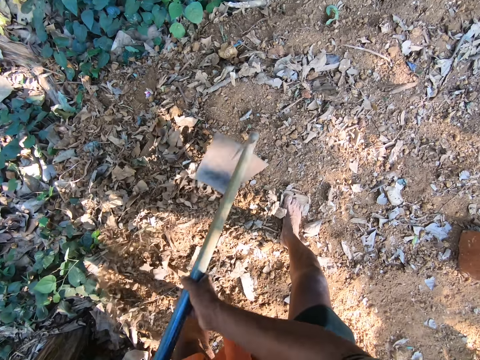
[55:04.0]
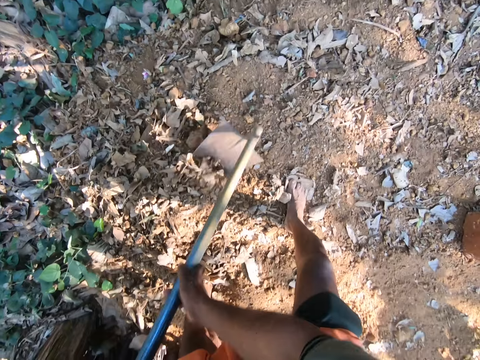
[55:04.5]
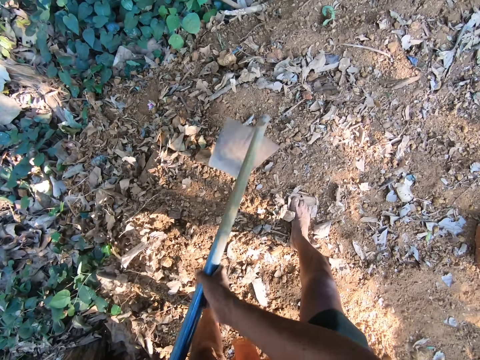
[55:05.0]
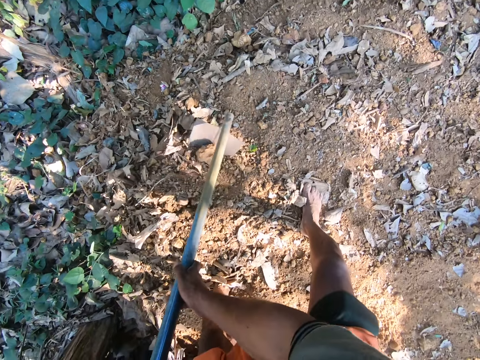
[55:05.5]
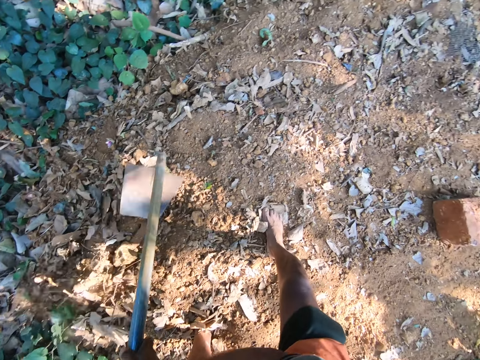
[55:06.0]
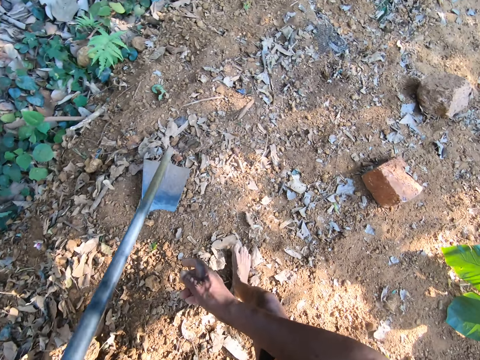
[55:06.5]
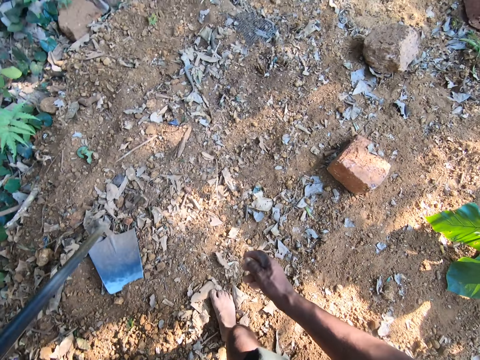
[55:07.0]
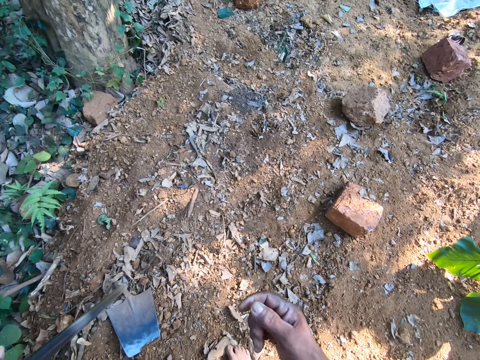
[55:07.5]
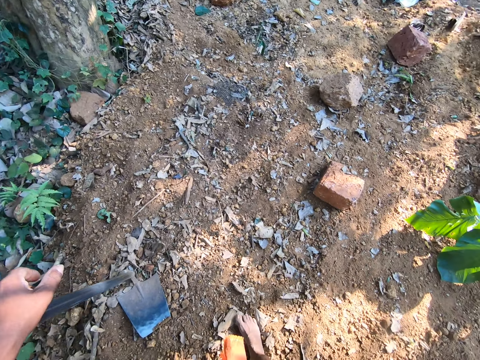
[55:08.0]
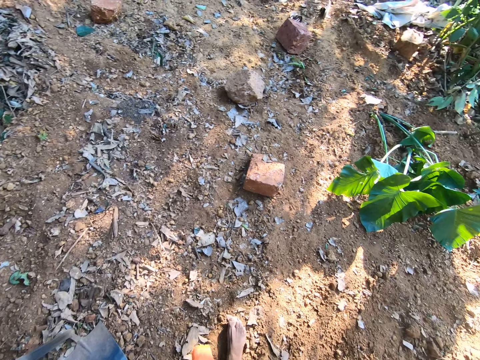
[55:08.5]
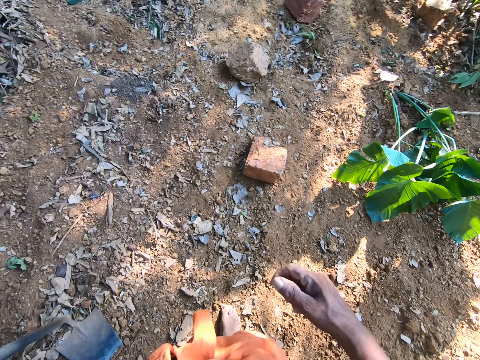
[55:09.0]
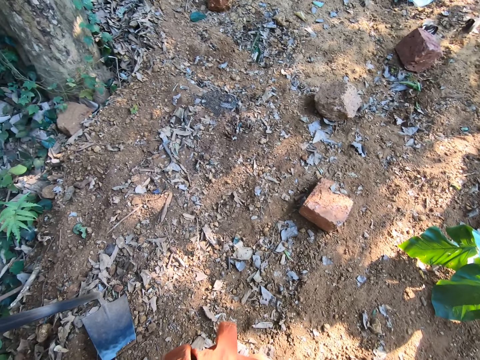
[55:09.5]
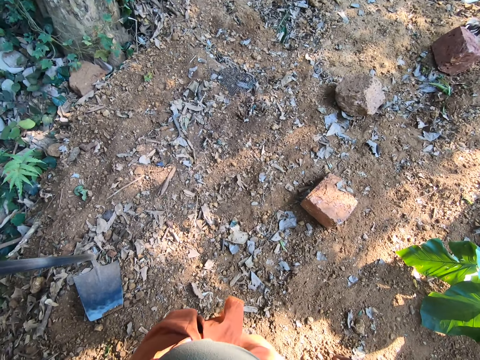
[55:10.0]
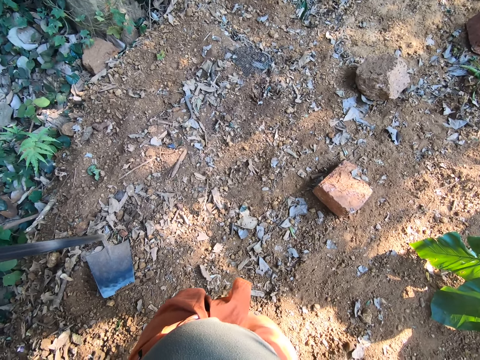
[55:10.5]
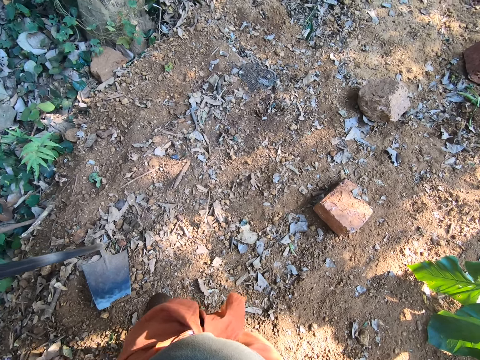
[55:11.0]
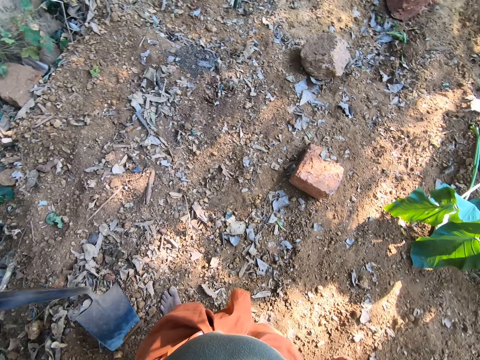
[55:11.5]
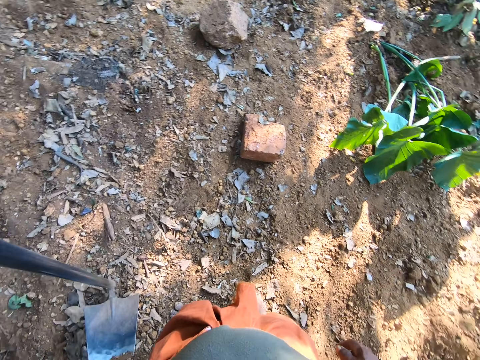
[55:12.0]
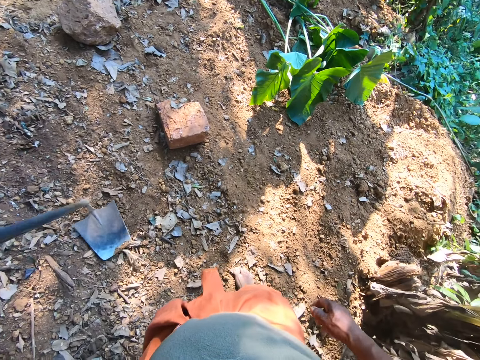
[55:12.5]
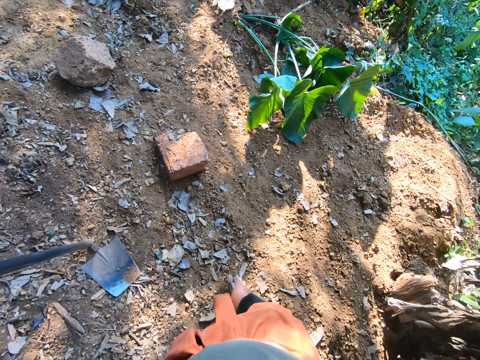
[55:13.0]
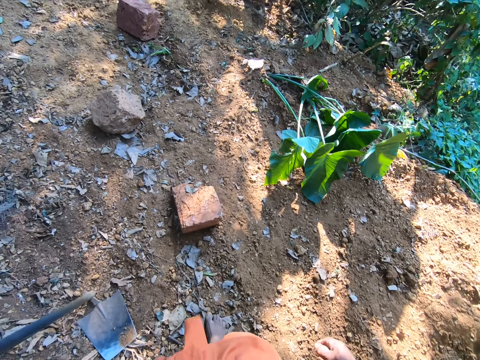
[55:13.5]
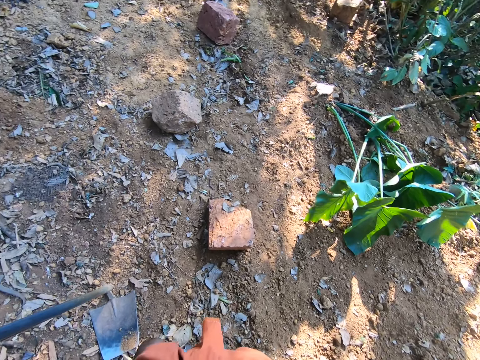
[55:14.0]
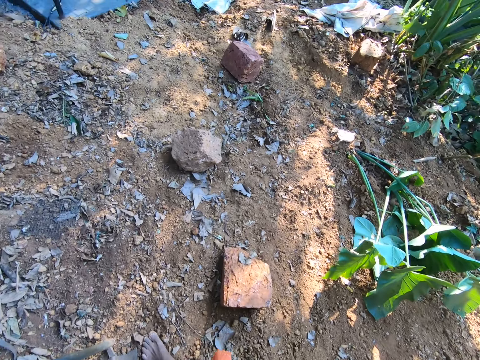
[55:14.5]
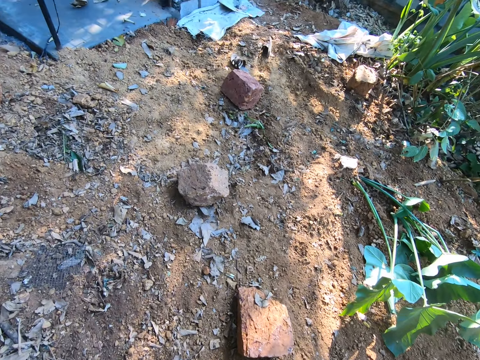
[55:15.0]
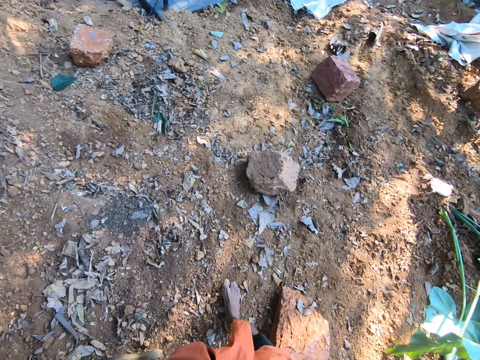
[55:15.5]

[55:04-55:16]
The camera wearer places the hoe on the ground with his left hand. He looks around the garden. He lifts the hoe from the ground with his left hand. He moves the hoe on the ground. He places the hoe on the ground with his left hand. He walks.

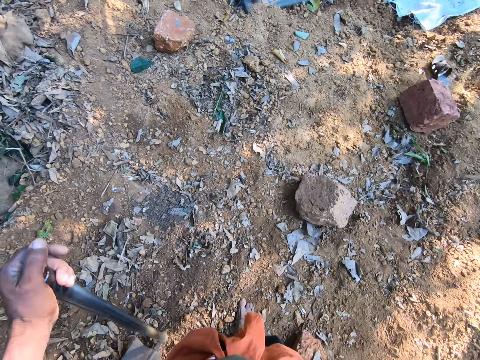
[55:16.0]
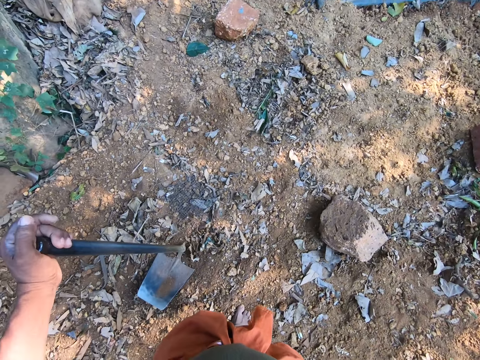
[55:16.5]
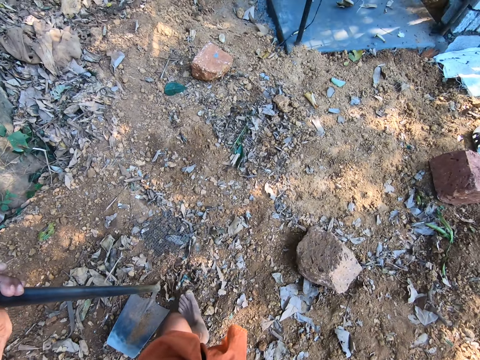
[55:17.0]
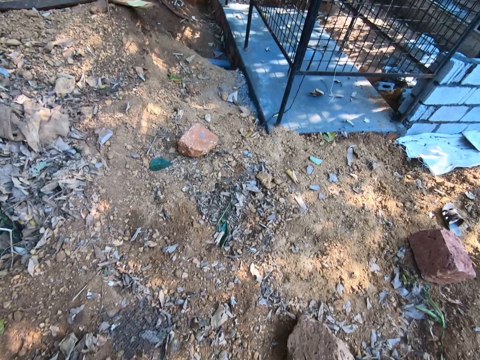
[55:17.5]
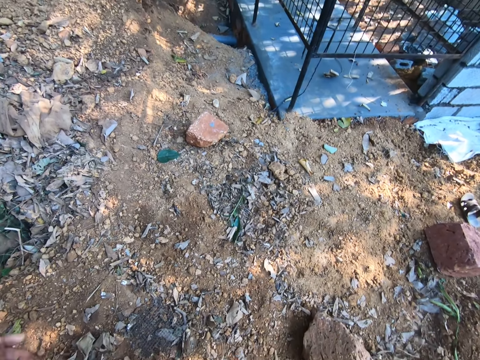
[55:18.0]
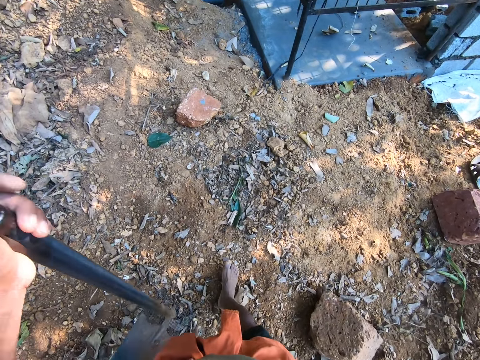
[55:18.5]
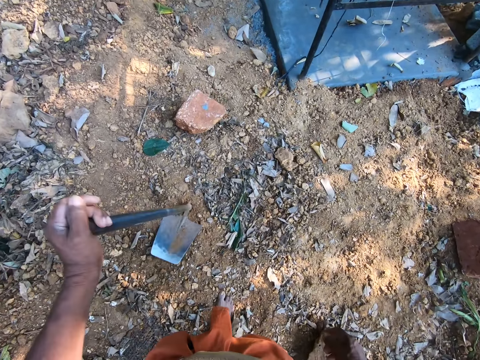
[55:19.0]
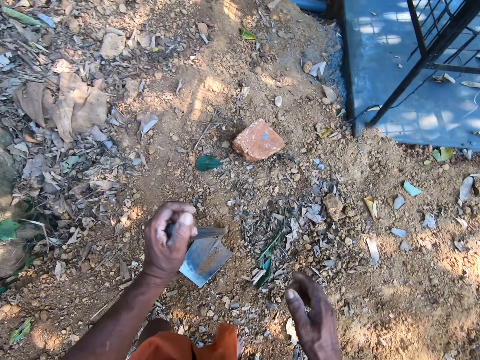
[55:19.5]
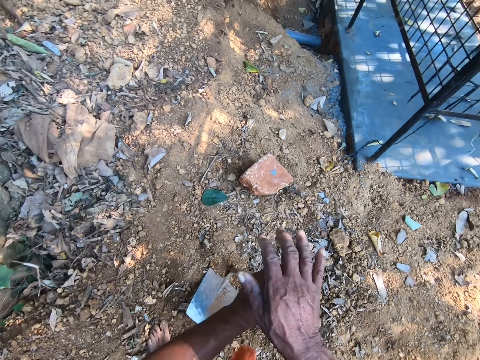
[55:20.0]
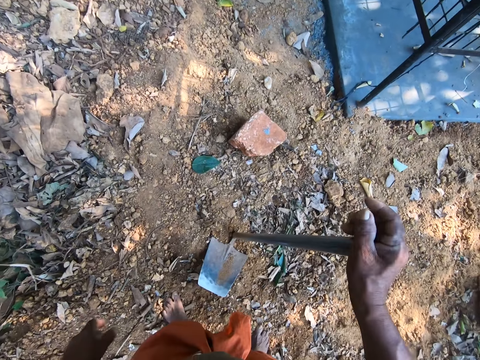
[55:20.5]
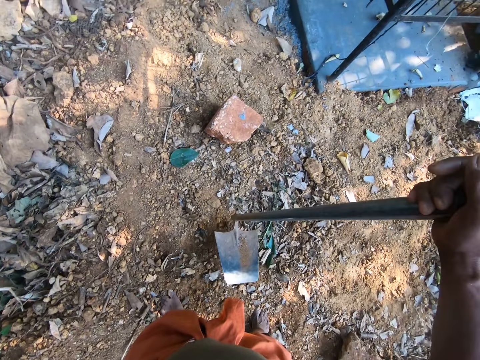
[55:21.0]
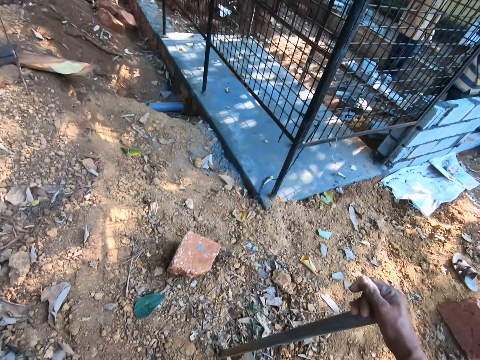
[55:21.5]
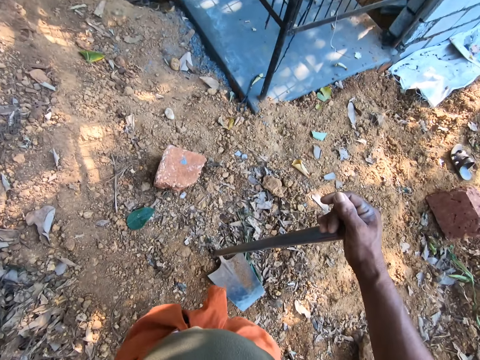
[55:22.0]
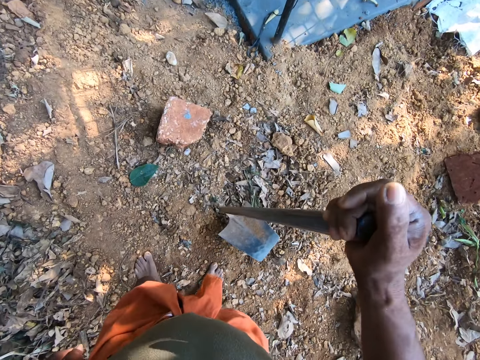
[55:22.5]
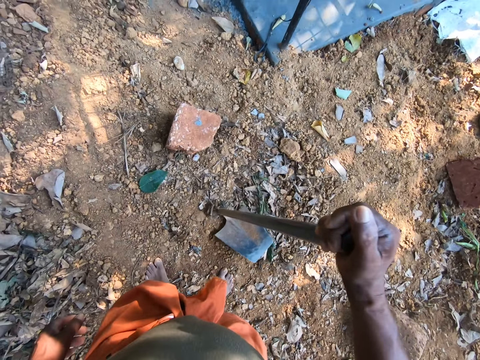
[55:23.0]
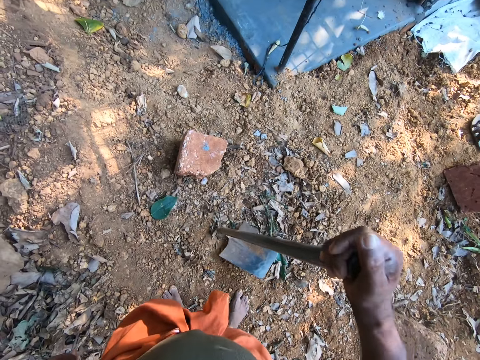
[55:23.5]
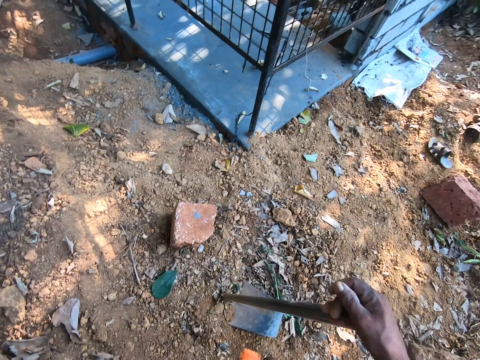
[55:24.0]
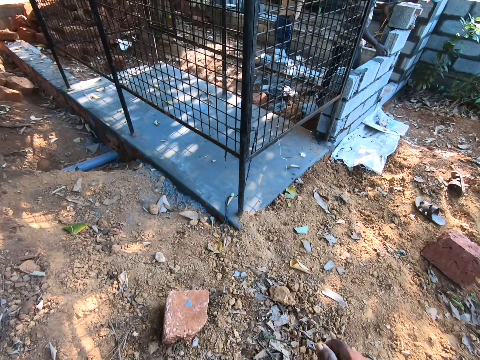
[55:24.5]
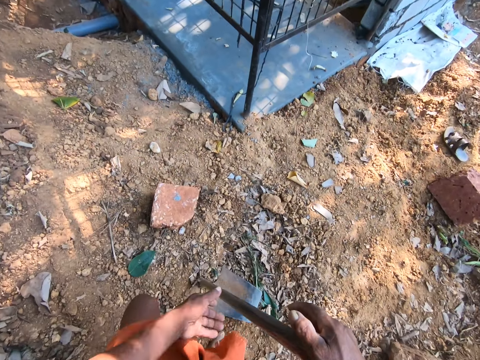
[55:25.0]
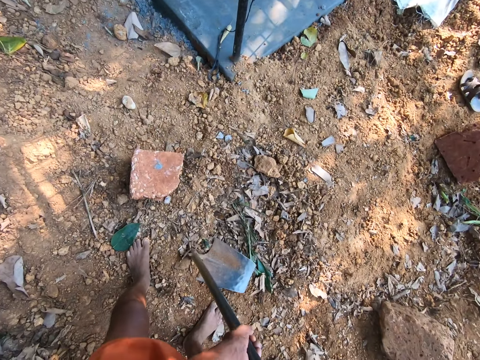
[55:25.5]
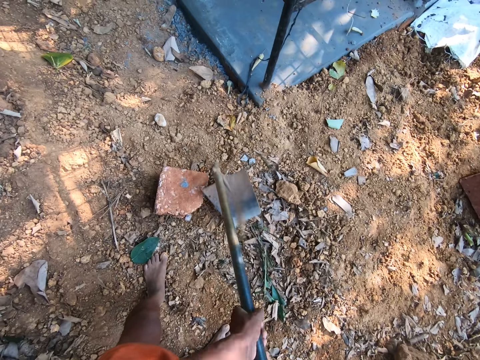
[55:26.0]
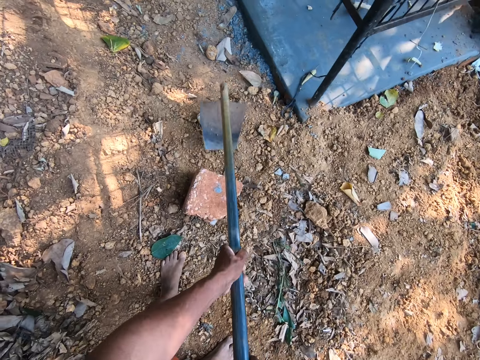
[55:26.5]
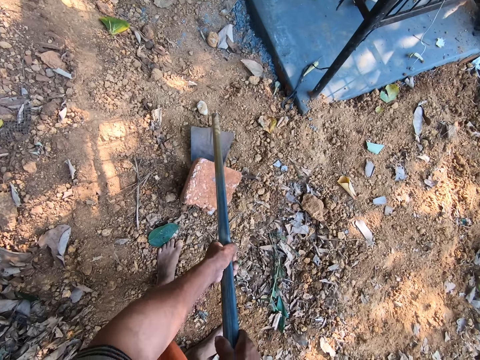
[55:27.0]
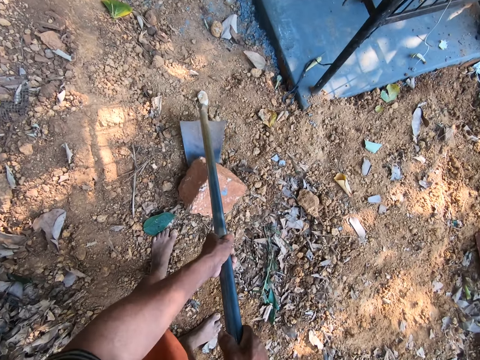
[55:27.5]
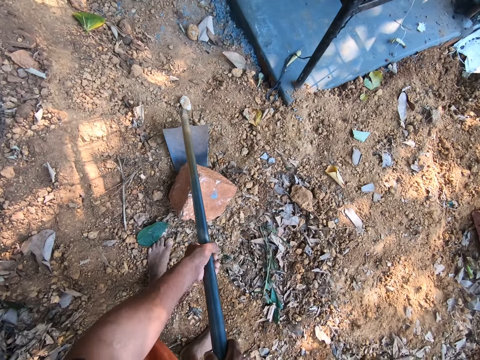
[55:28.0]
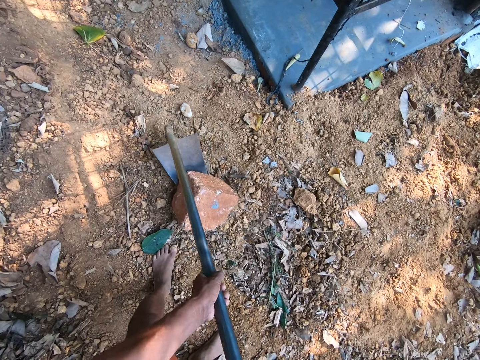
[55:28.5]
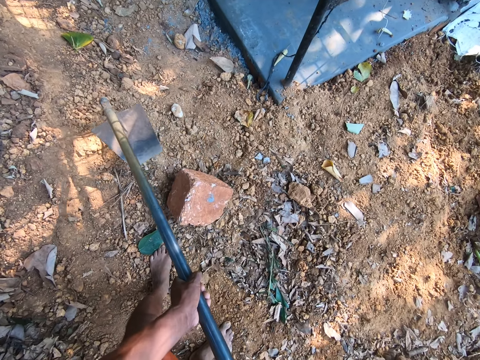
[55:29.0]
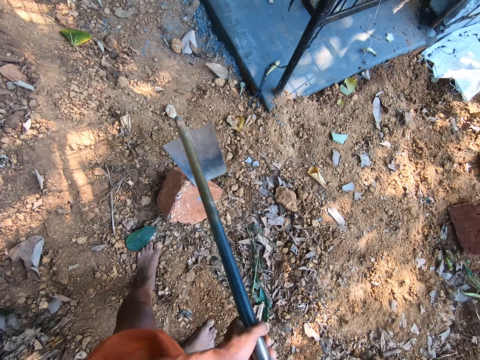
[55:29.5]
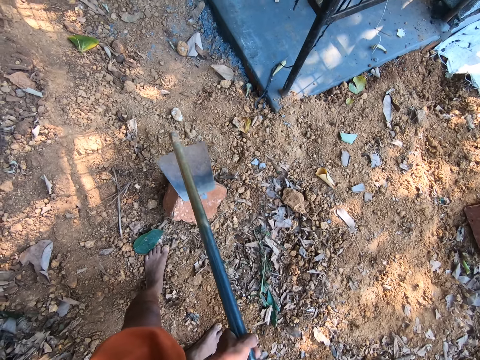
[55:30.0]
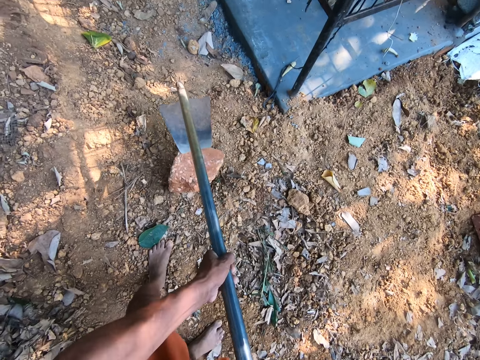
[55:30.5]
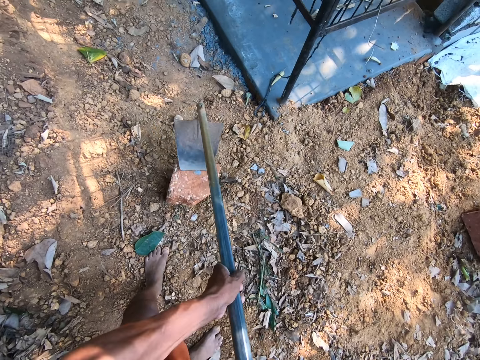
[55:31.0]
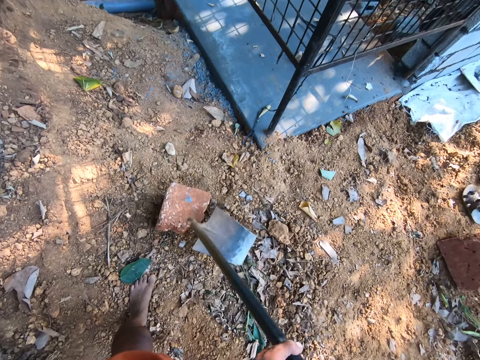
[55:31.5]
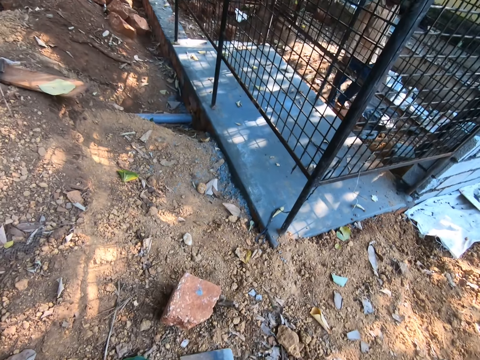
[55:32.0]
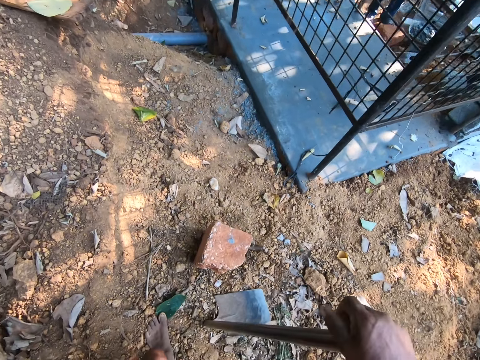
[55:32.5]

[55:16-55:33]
The camera wearer lifts the hoe from the ground with his left hand. He places the hoe on the ground with his left hand. He lifts the hoe from the ground with his left hand. He drops the hoe. He places the hoe on the ground with his left hand. He passes the hoe to his right hand with his left hand. He moves the hoe handle on the hands. He lifts the hoe from the ground with his right hand. He places the hoe on the ground with his right hand. He looks at a structure. He hits the ground with the hoe in his right hand. He looks at the structure. He lifts the hoe with both hands. He holds the hoe with both hands. He moves a brick on the ground with the hoe in both hands. He places the hoe on the ground with both hands. He looks around the ground.
